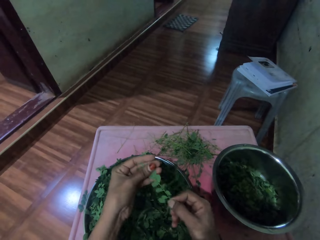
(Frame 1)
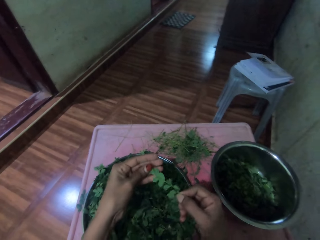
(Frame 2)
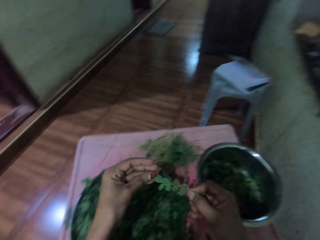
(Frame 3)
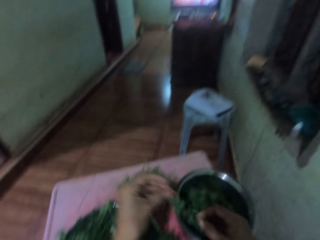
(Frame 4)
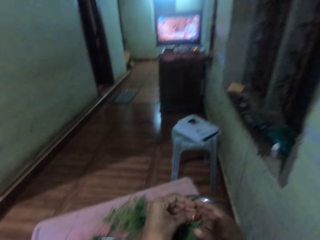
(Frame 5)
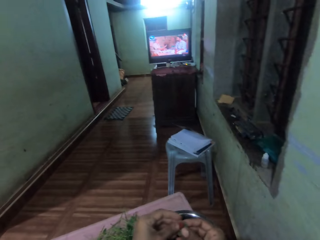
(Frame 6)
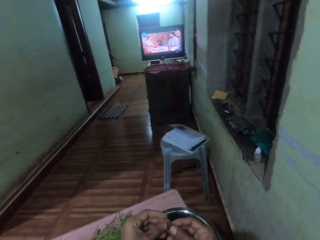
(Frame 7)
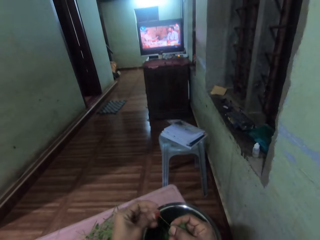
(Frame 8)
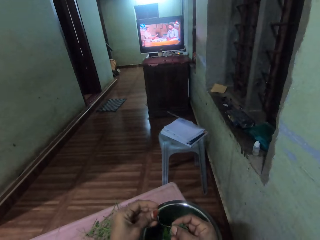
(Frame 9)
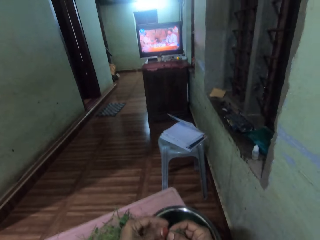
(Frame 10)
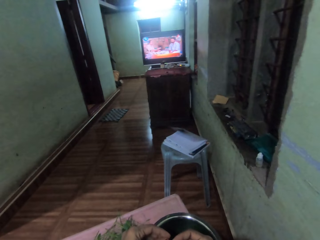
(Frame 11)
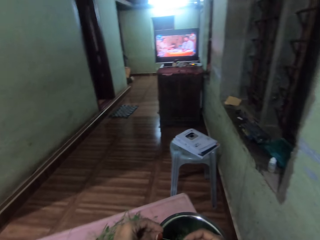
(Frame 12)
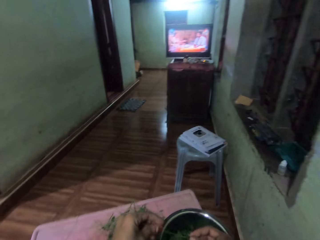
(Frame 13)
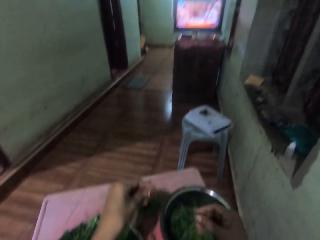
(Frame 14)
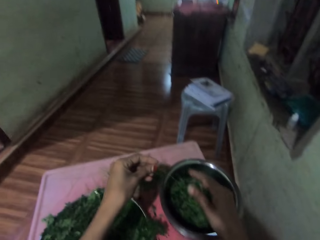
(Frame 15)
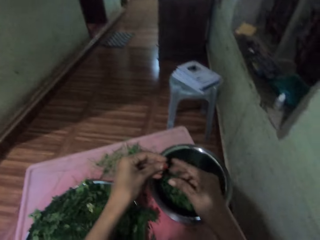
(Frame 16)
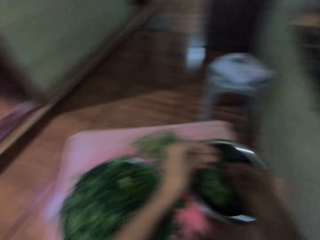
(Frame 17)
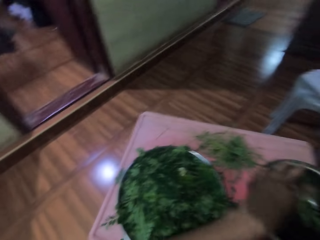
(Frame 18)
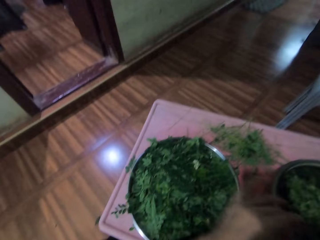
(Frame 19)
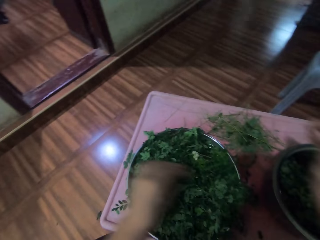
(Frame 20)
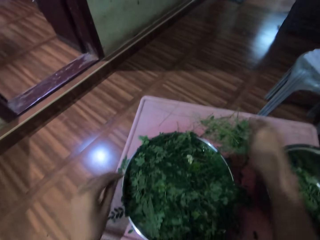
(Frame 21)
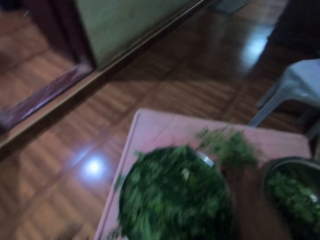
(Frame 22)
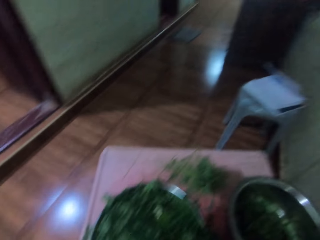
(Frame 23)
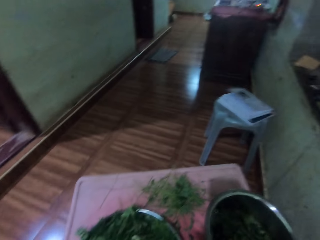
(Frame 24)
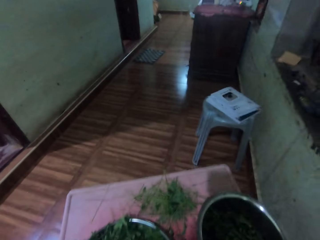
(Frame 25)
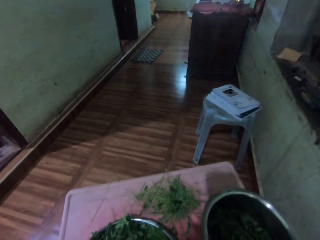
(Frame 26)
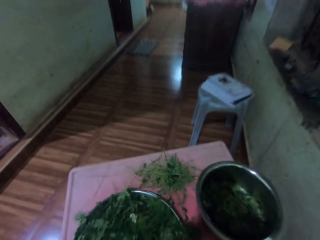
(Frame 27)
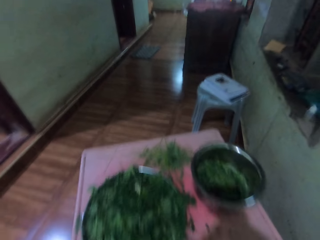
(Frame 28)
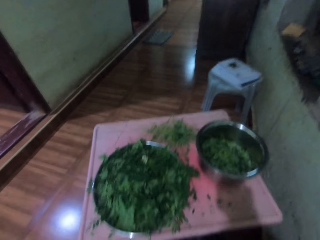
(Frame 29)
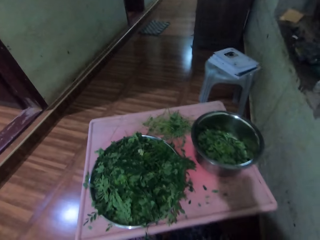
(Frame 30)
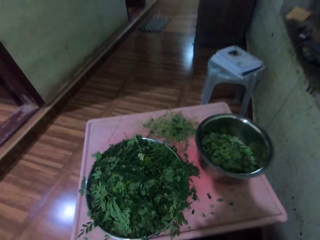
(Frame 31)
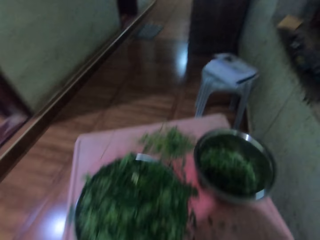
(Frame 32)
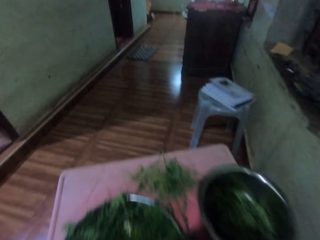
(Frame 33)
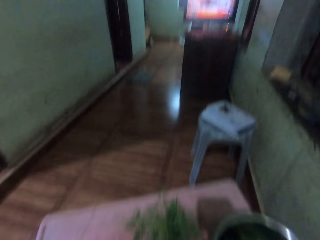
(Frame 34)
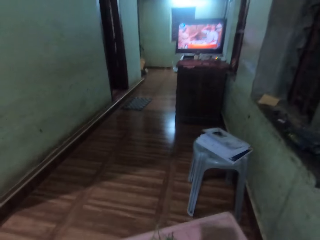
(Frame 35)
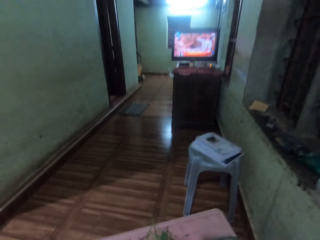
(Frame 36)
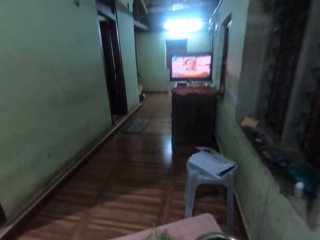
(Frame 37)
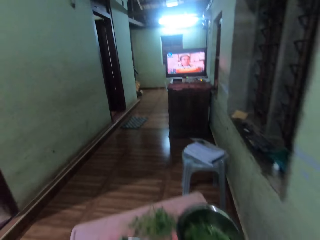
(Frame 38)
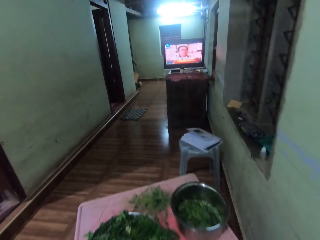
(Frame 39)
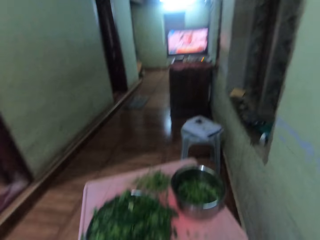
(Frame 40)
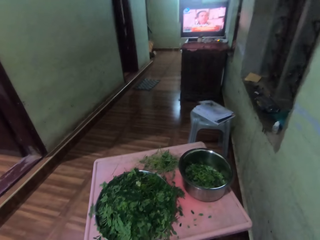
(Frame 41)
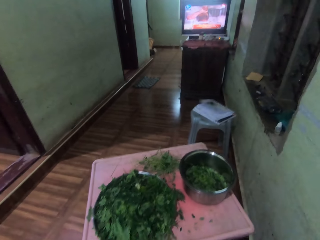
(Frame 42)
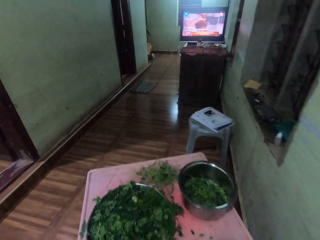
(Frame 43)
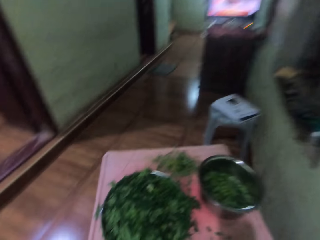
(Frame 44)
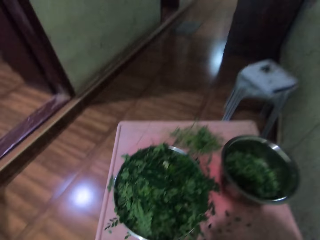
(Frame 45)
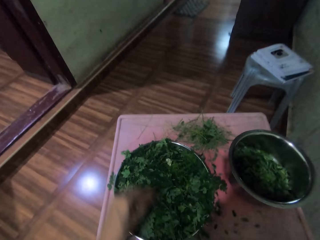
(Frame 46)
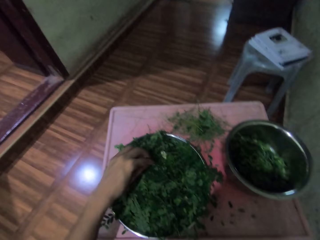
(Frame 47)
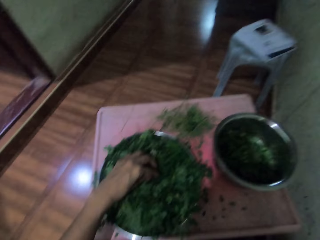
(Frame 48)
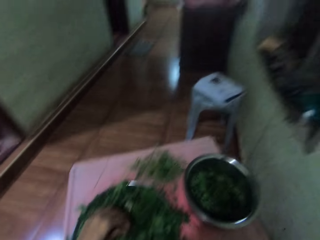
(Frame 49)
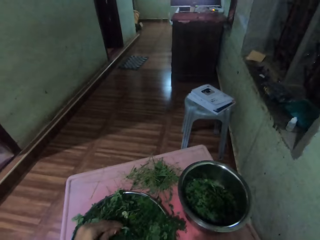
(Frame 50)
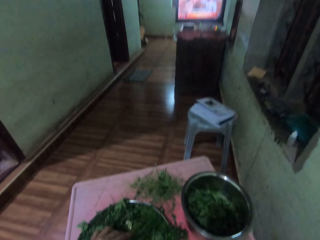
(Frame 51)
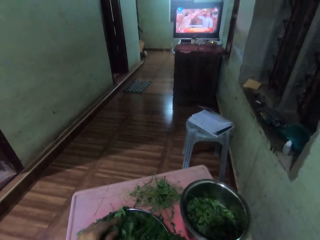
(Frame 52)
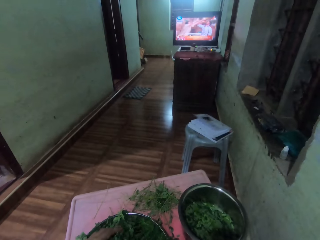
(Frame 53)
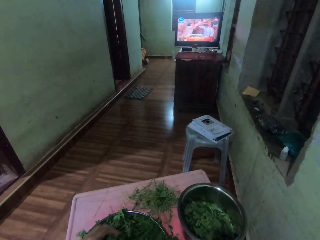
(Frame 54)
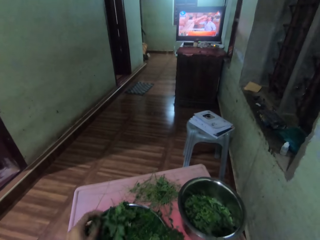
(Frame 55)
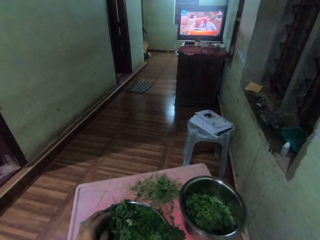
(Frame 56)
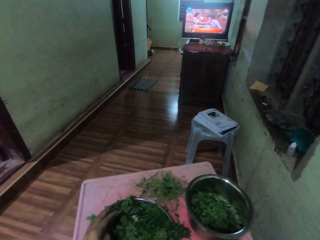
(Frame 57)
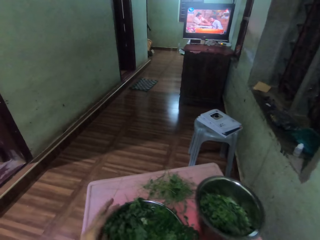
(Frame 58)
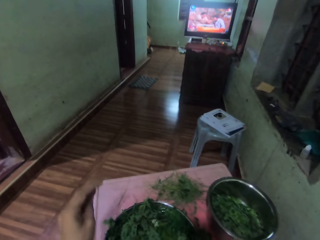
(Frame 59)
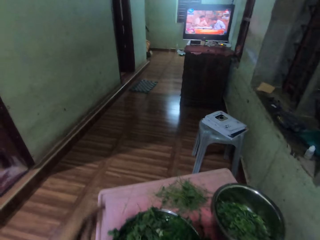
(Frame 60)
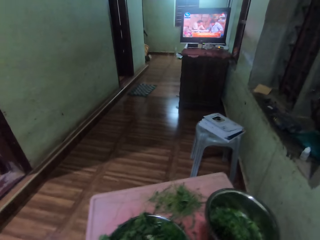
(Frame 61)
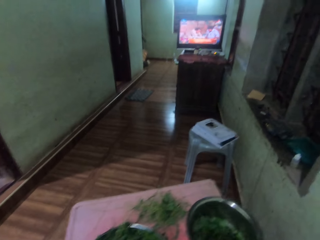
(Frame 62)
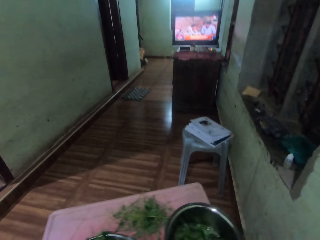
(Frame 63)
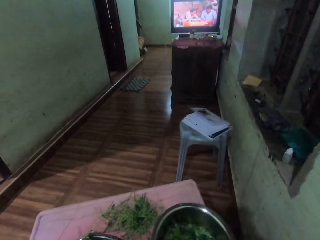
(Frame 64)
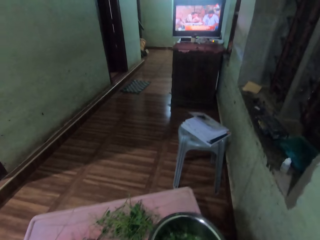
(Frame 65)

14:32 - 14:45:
The camera wearer slides a twig or stalk through her fingers. She extracts the vegetable leaves from the stalk. She drops the vegetables in the cooking pot. She drops the vegetables in the cooking pot again. She drops the stalk on the table. She does something. She picks the vegetable stalk from the tray.

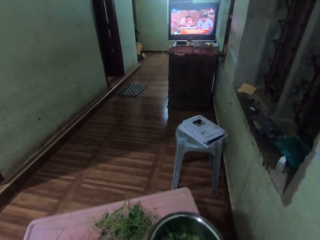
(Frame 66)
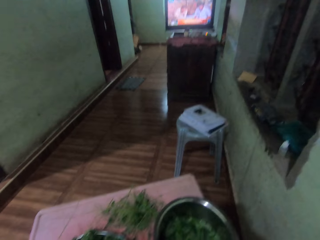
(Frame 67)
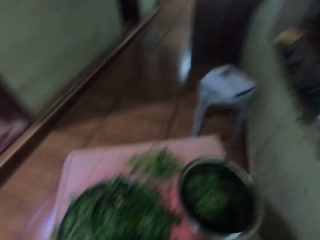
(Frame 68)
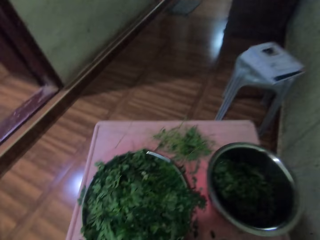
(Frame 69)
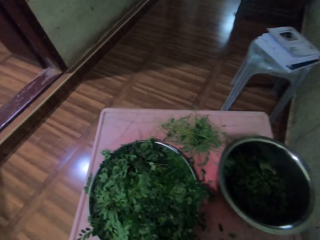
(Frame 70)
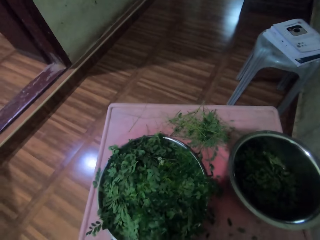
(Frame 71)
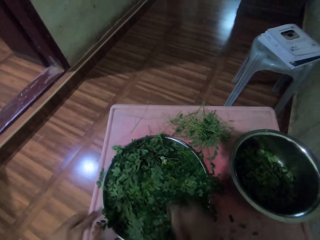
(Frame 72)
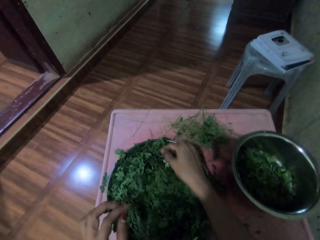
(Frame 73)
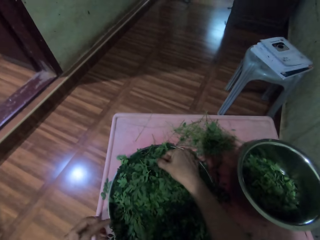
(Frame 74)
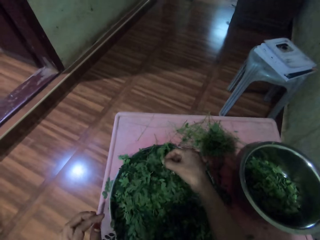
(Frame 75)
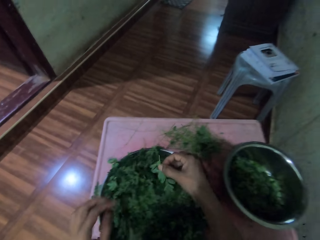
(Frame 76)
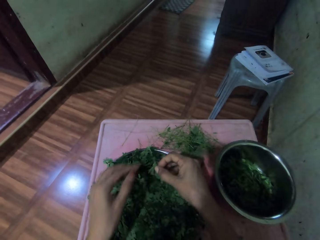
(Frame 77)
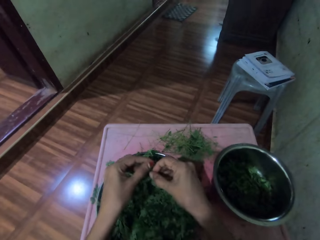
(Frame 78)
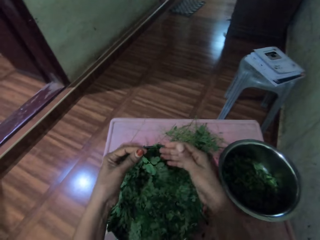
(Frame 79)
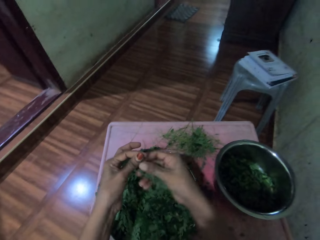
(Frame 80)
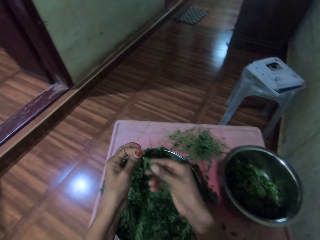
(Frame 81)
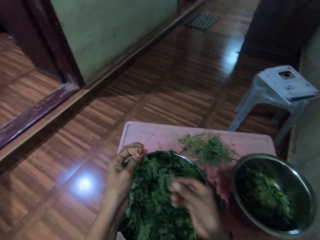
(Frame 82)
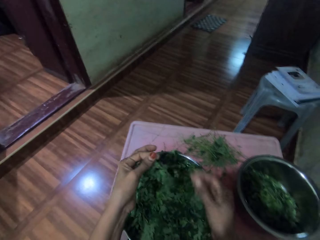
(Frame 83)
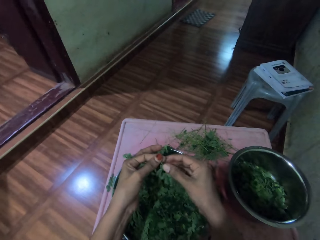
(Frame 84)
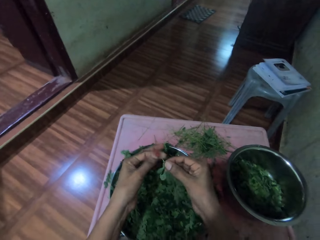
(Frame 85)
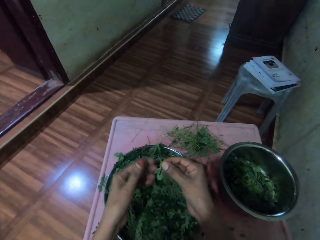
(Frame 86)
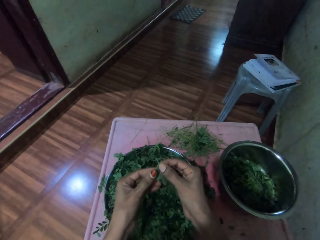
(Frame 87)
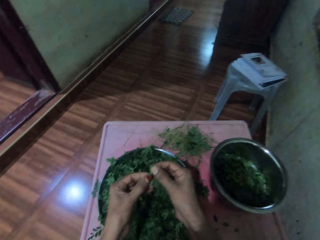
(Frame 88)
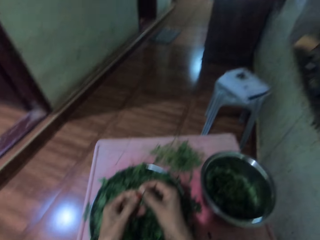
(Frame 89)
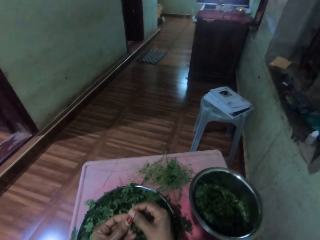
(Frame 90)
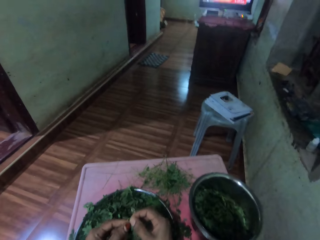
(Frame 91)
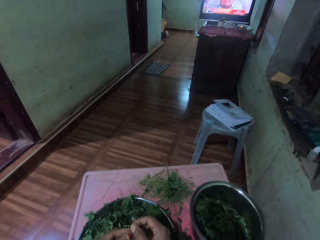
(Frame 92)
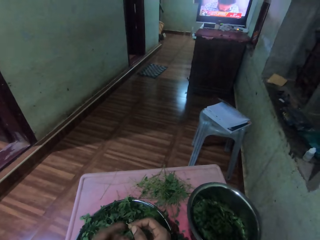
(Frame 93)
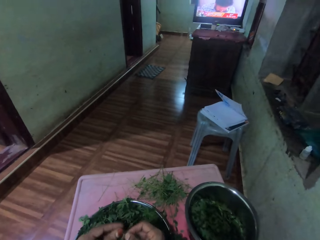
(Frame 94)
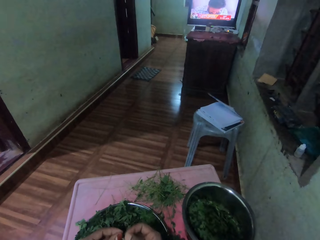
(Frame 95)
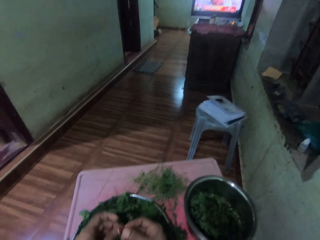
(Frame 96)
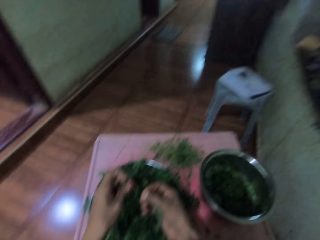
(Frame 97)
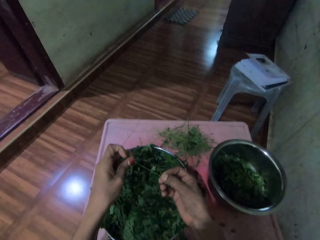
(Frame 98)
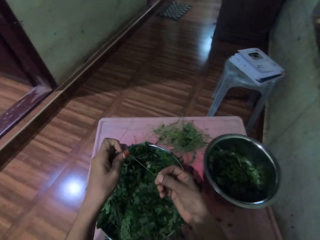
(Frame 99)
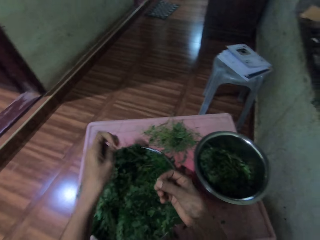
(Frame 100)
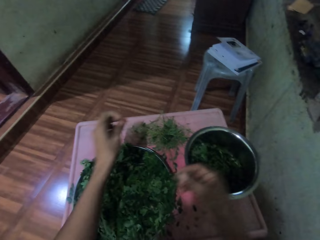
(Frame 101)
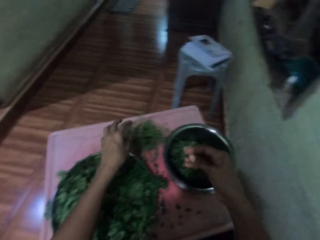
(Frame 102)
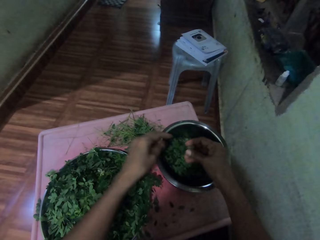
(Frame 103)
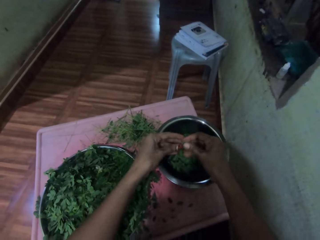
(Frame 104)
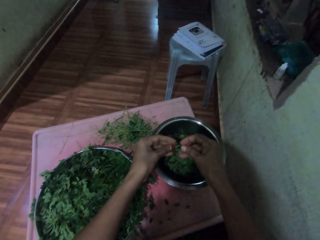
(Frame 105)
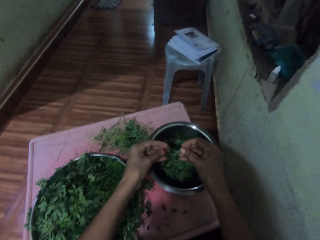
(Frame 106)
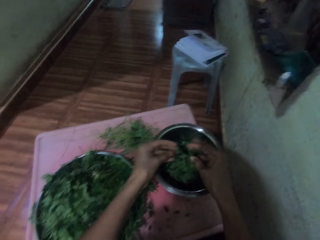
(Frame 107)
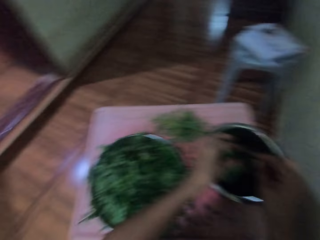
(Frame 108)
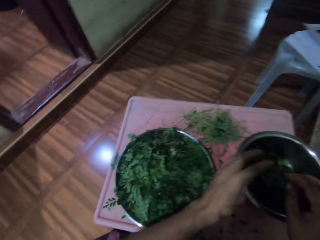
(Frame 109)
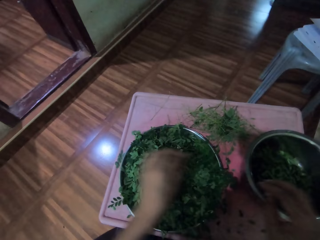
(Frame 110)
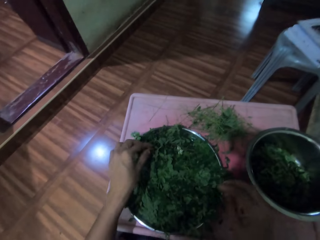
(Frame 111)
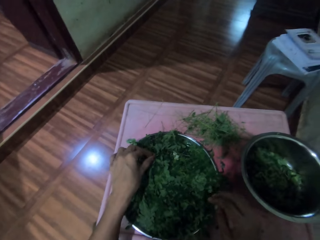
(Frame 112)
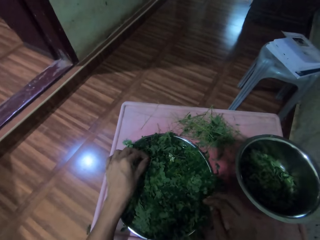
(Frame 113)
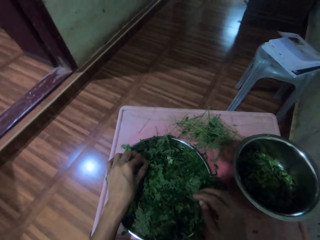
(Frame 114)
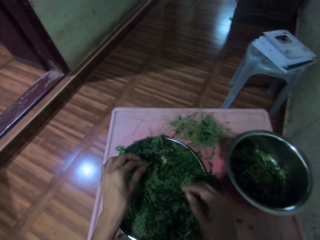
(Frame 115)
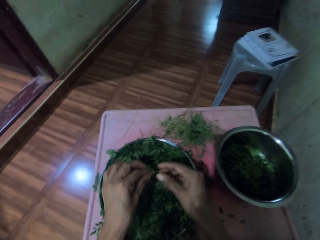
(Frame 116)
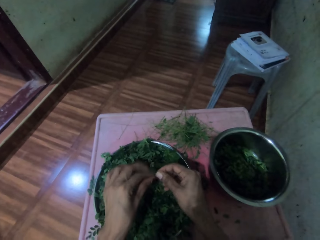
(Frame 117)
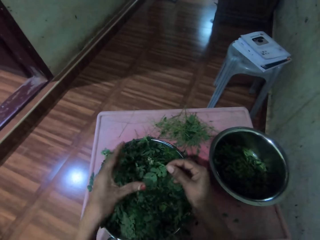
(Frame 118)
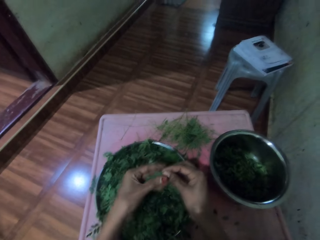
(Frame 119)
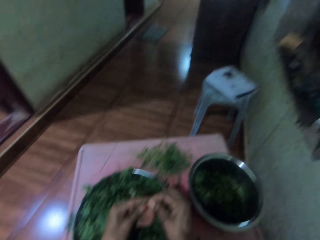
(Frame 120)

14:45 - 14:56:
The camera wearer picks up a twig or stalk from a metal tray. She slides the twig through her fingers. She extracts the vegetable leaves from the stalk. She drops the stalk on the table. She cuts the leaves with hands. She drops the vegetables in the cooking pot. She picks the vegetable stalk from the tray.
